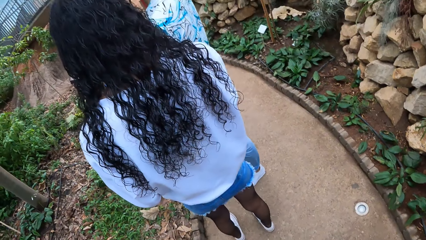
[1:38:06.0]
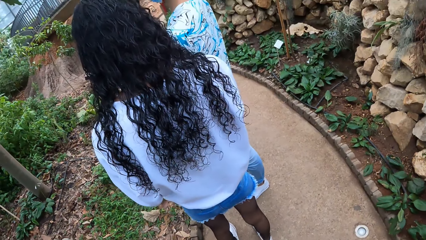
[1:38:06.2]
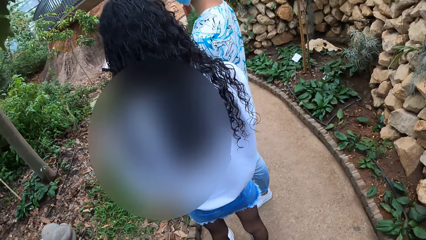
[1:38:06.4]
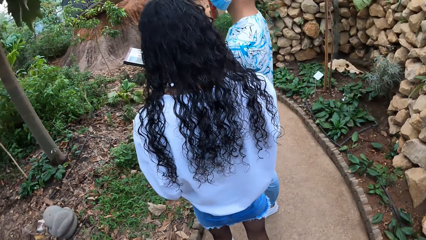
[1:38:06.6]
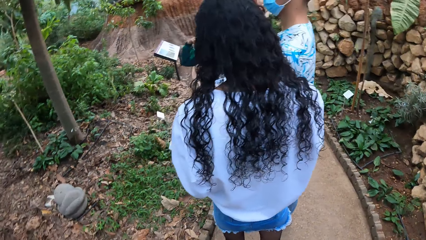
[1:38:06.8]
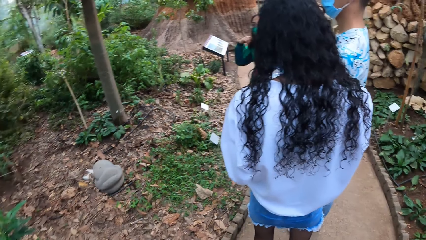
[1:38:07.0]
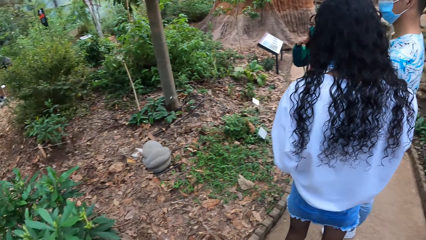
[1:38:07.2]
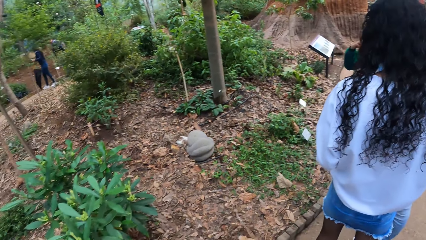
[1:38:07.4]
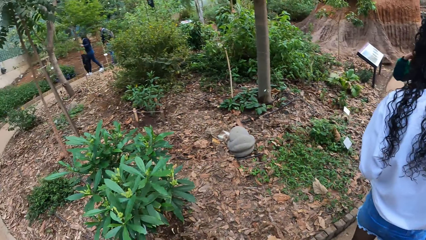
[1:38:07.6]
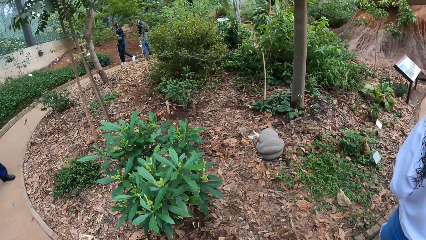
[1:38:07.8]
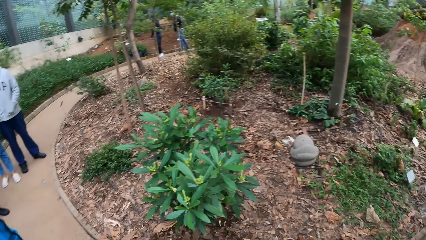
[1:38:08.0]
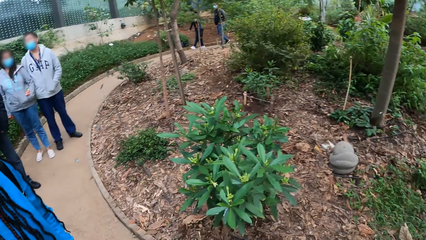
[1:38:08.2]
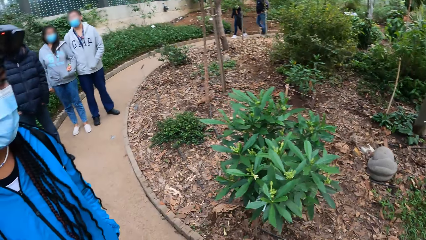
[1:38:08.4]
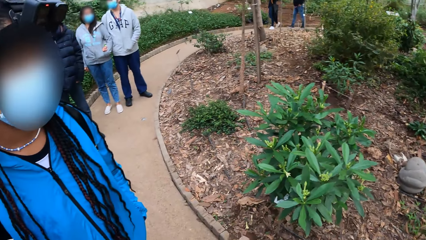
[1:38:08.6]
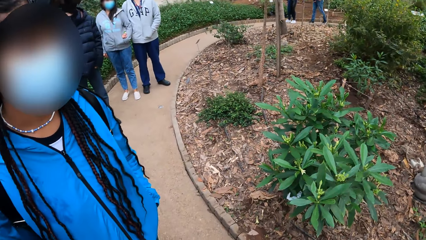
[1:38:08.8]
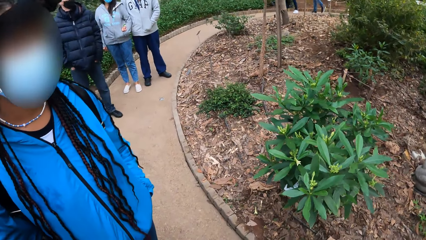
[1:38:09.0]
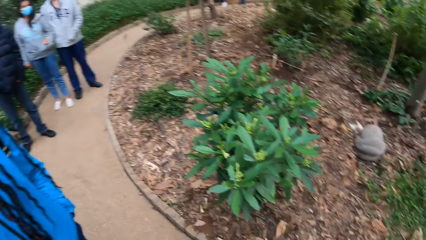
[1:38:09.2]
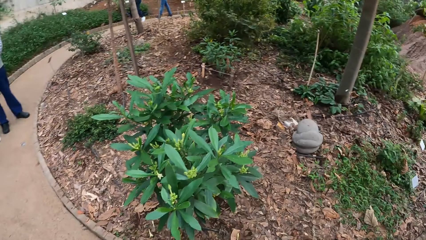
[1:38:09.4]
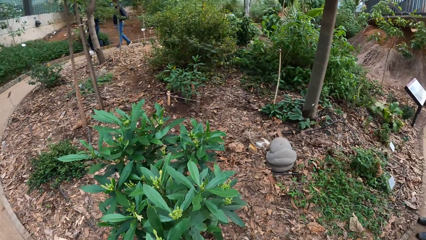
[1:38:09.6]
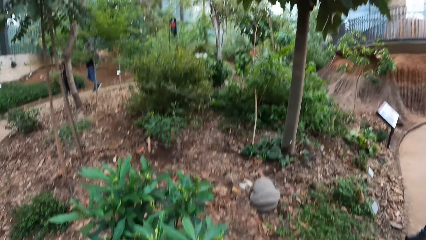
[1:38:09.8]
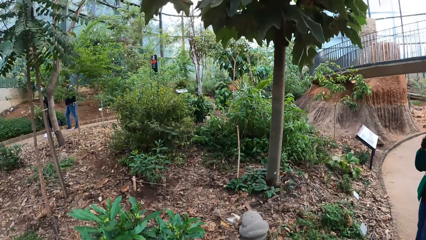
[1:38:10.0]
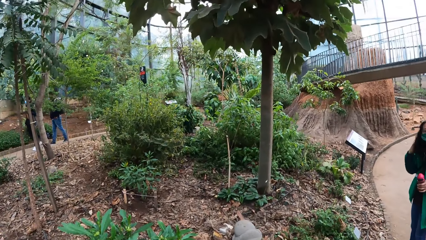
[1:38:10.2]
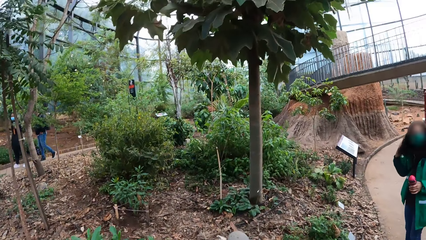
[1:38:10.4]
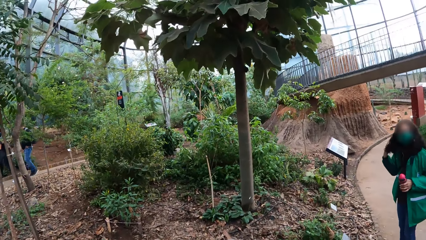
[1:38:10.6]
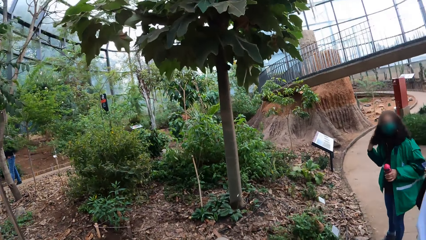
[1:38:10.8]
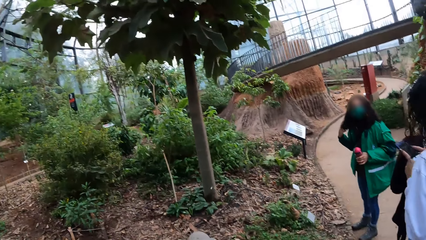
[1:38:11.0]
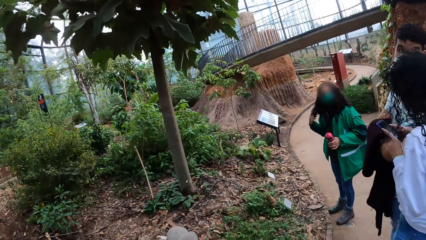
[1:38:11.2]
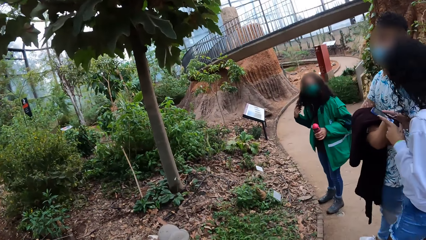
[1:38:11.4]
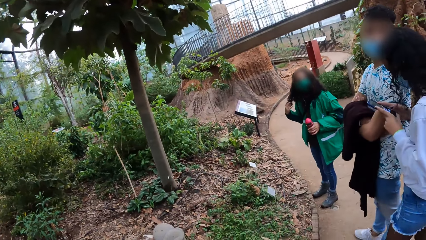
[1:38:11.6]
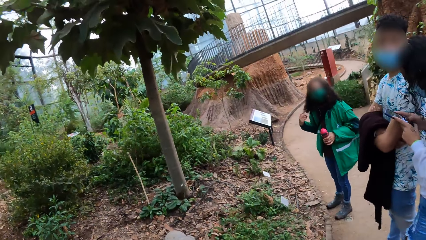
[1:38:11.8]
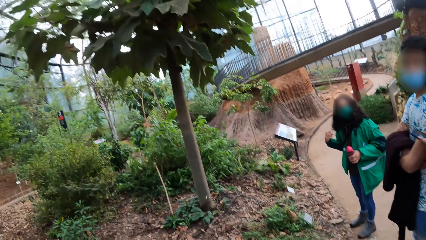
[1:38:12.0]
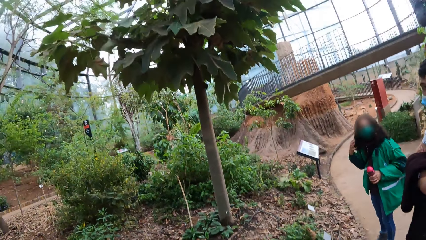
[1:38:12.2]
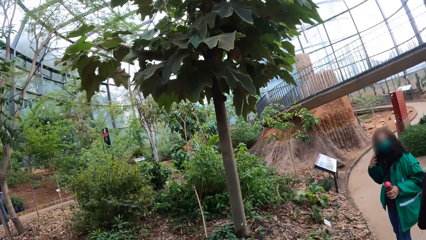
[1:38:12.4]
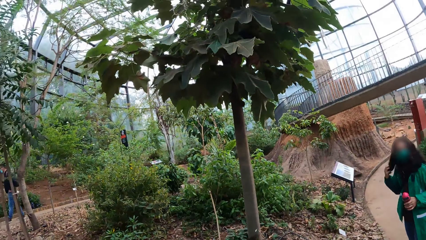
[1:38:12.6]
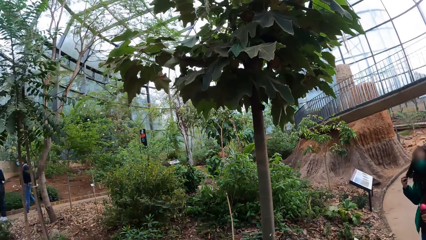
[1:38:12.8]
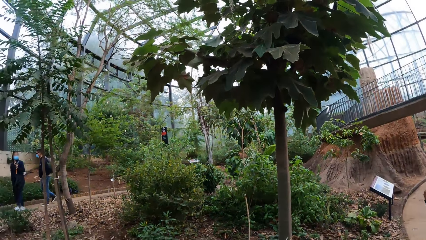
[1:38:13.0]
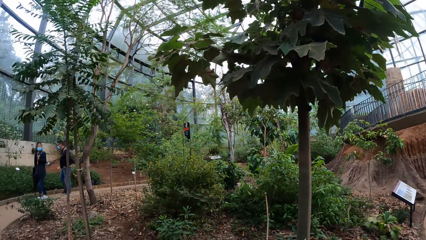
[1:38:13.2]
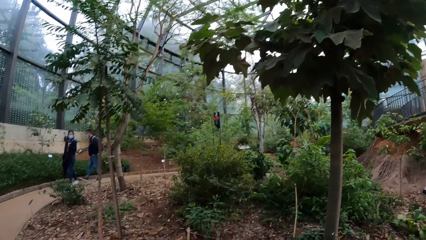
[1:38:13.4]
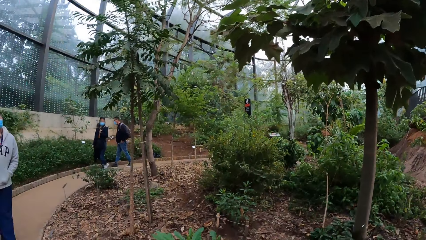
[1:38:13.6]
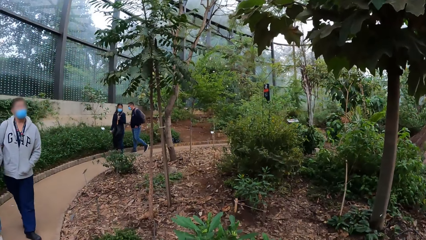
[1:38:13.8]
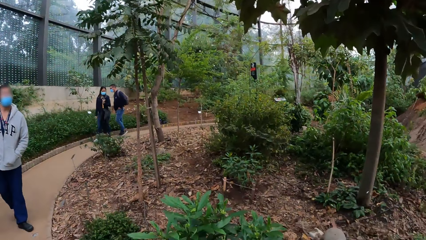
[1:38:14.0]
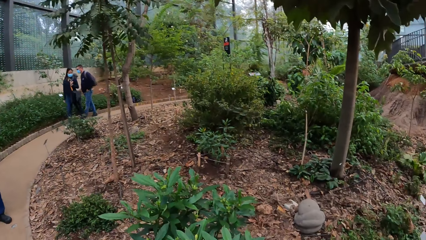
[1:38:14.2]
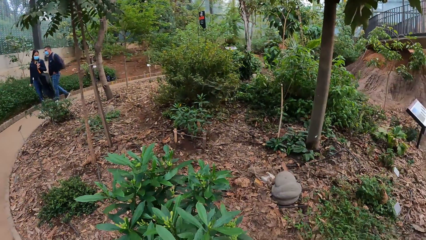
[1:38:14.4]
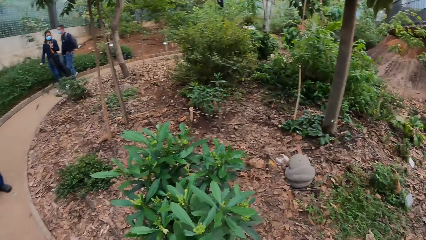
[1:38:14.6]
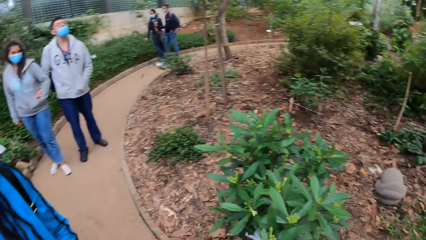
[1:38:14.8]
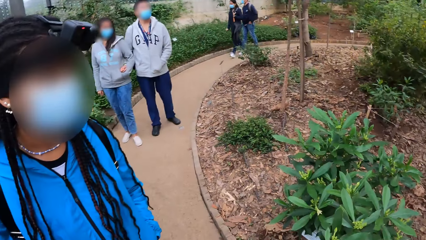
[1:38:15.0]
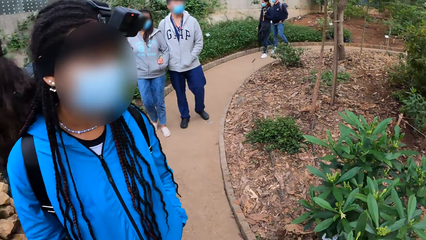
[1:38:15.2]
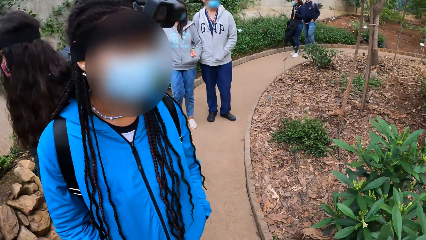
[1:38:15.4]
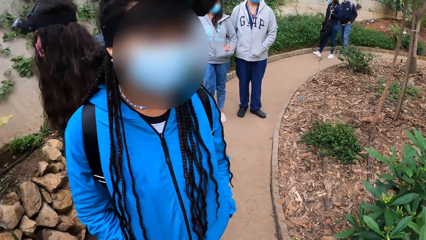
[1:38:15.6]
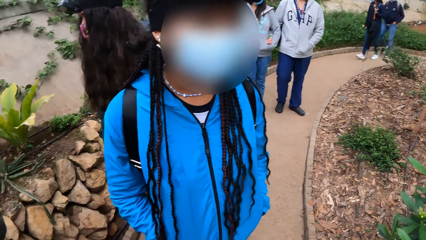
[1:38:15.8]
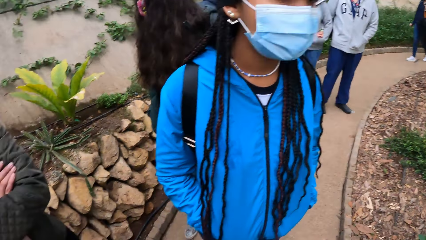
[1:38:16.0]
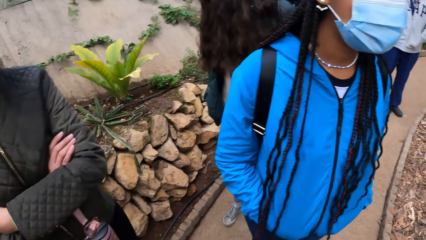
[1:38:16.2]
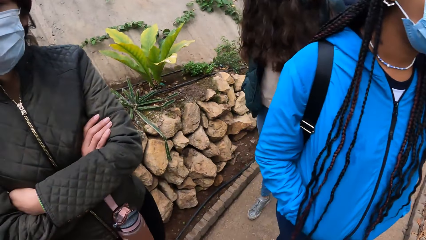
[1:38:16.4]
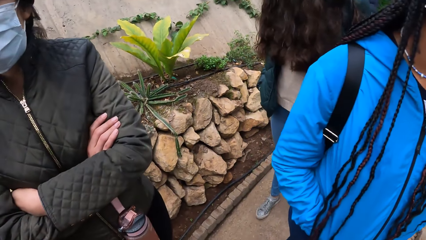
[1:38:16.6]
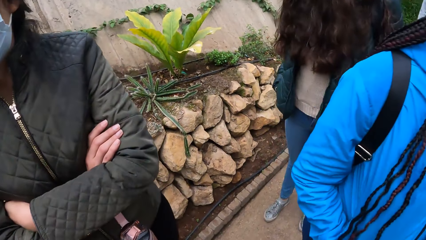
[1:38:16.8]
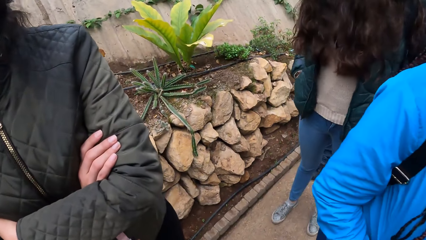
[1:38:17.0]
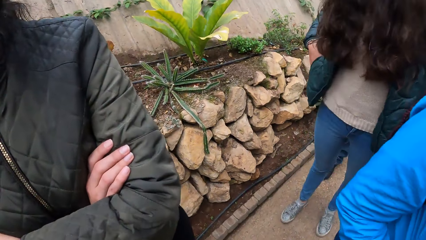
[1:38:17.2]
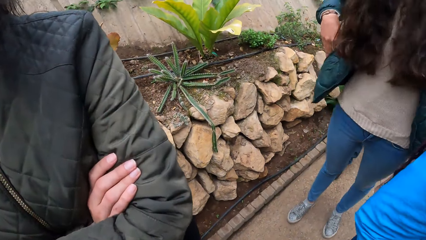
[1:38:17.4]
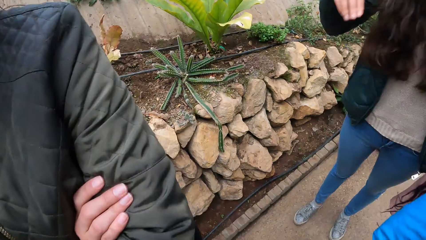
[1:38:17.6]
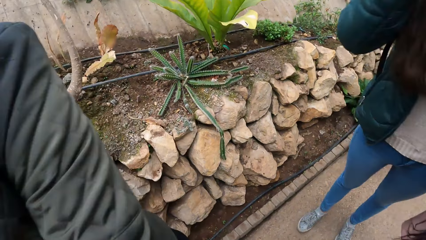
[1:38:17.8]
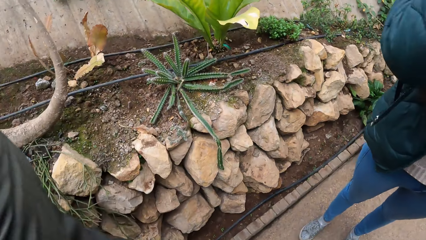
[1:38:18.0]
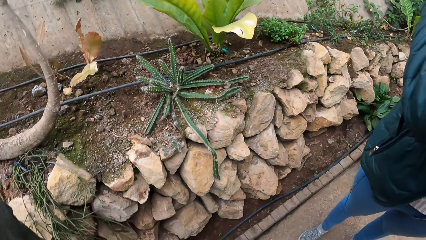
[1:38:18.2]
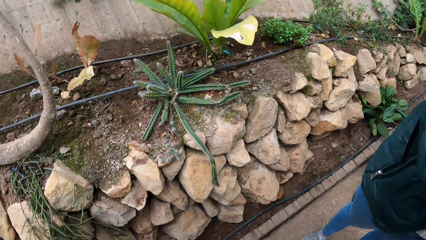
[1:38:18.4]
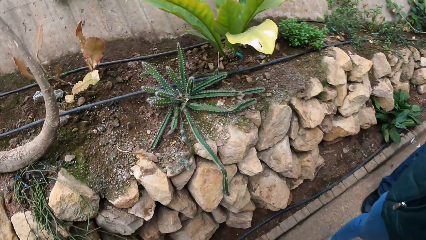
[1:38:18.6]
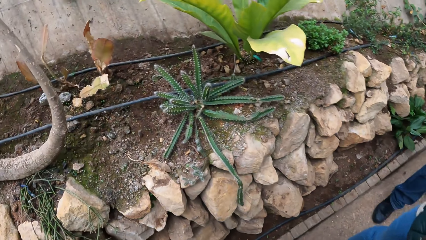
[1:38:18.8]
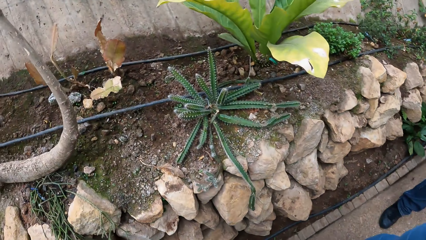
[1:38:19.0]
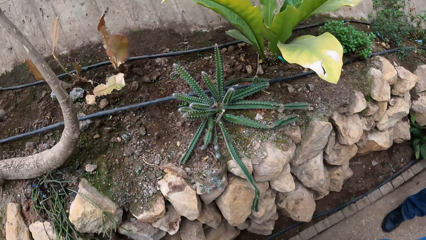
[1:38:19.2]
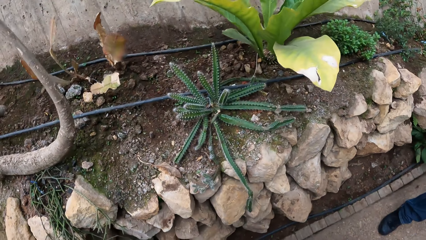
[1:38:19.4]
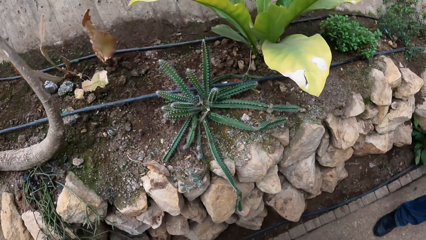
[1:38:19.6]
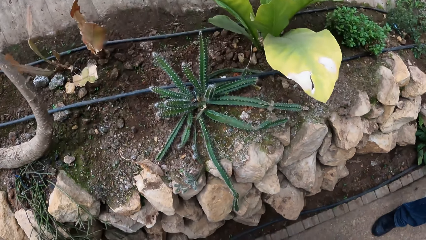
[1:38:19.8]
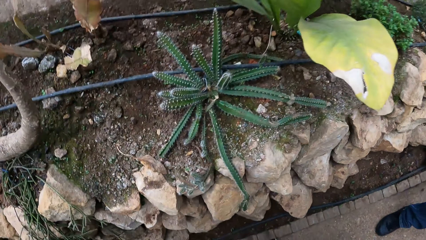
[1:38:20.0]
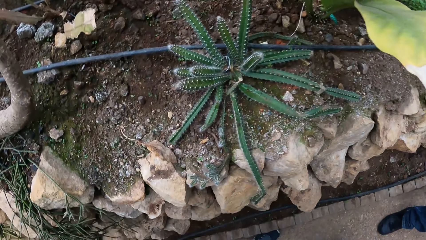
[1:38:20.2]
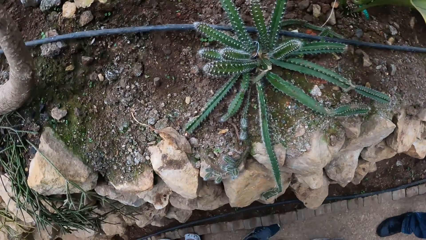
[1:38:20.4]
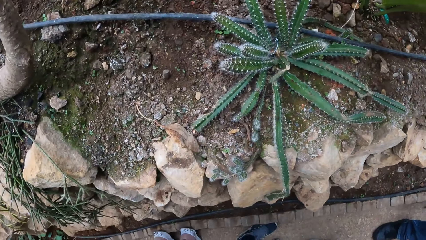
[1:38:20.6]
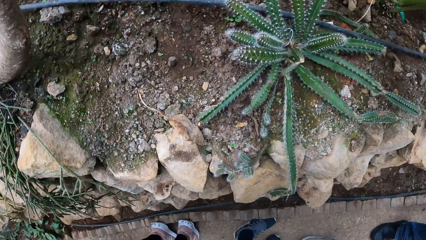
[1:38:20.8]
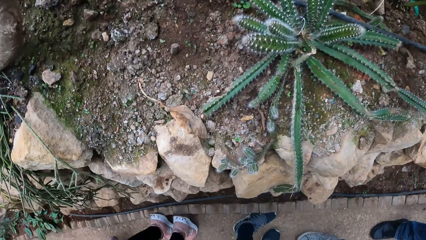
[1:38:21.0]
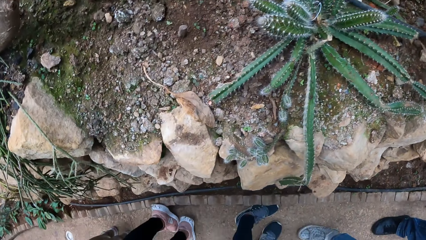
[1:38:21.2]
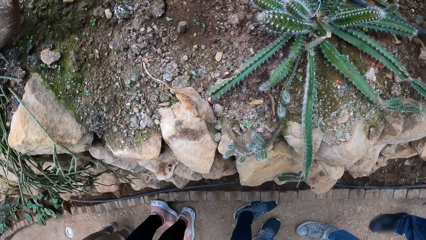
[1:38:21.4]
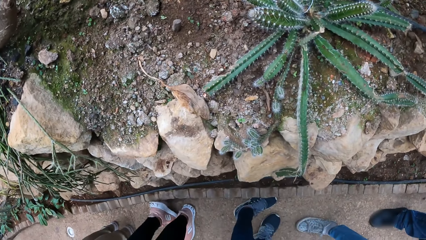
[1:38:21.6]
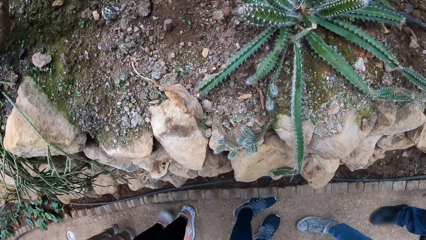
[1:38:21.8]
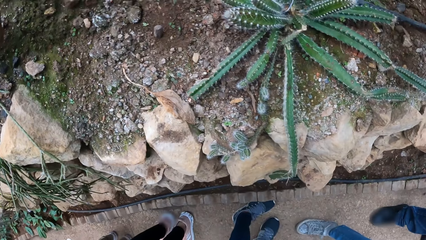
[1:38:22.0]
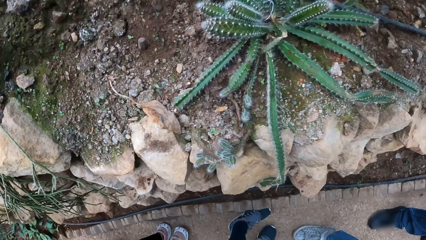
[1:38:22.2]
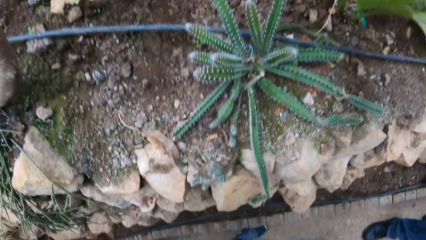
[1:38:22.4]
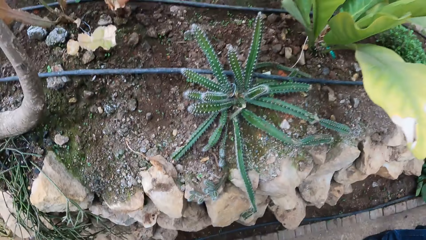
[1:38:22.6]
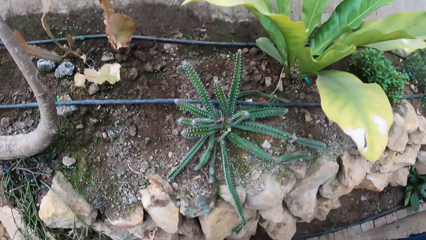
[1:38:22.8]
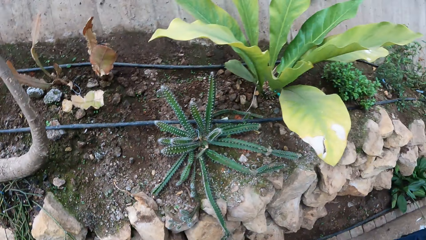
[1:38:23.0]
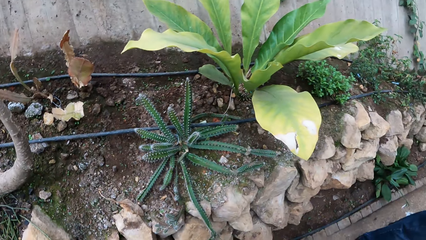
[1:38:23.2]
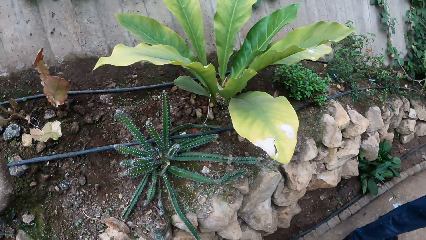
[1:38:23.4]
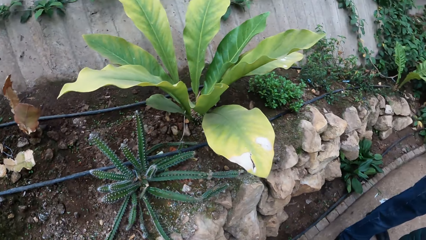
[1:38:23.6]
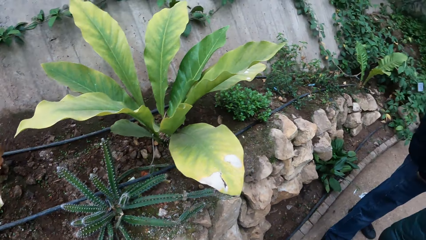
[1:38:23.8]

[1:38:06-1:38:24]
The camera wearer looks around. They look around again. The woman operates the phone with both hands. A man walks along the path. Another woman walks along the path. Another man walks along the path. The camera wearer looks around. They stare at the plant.
